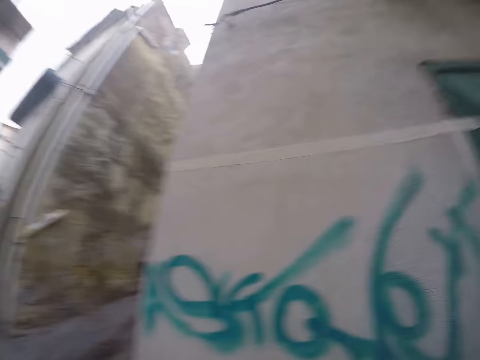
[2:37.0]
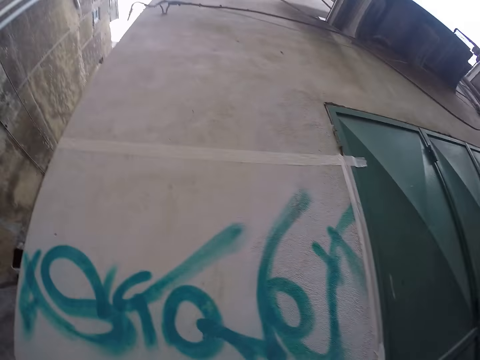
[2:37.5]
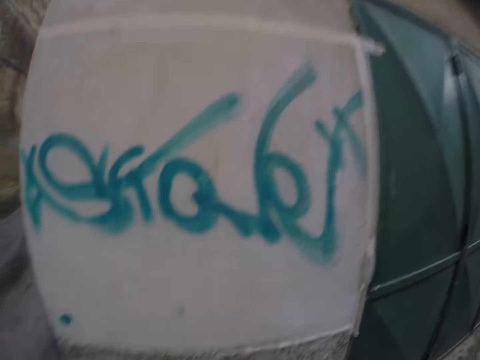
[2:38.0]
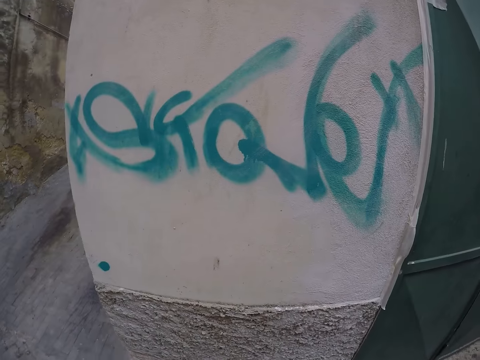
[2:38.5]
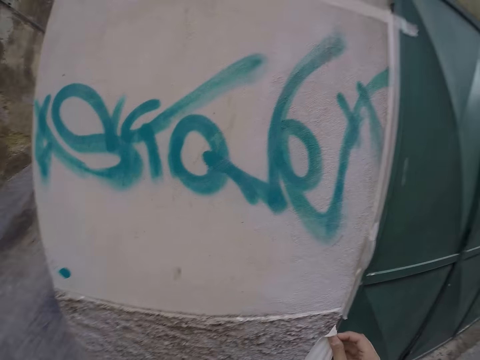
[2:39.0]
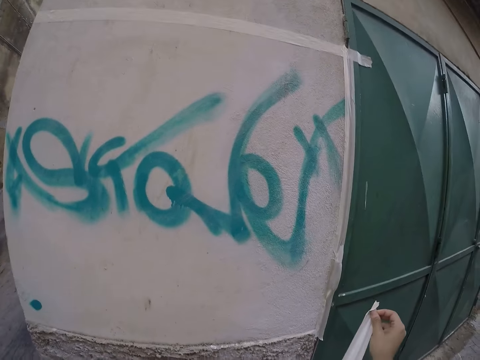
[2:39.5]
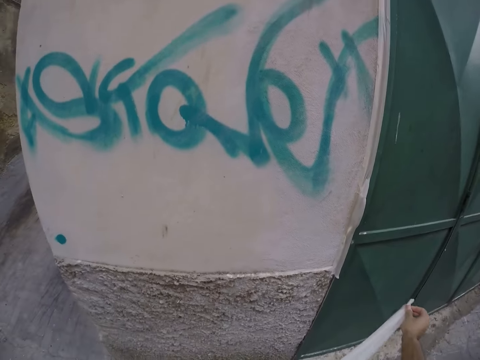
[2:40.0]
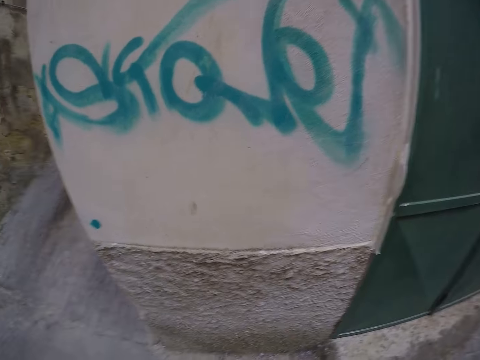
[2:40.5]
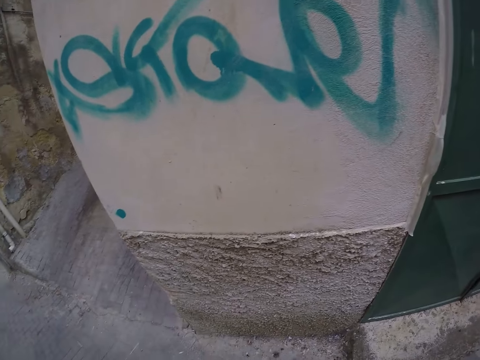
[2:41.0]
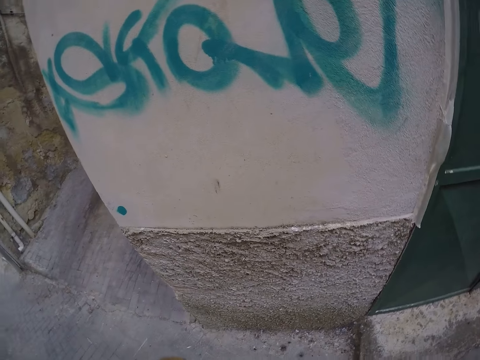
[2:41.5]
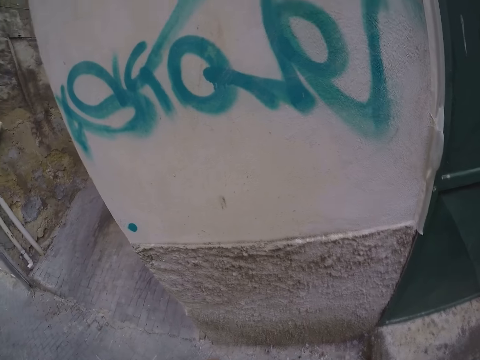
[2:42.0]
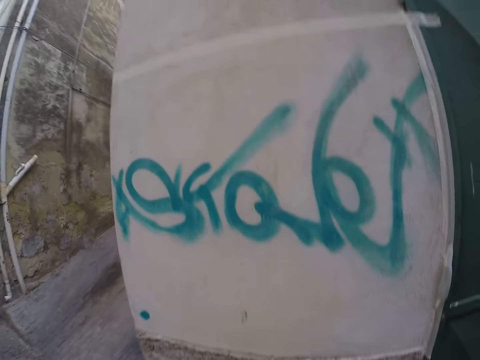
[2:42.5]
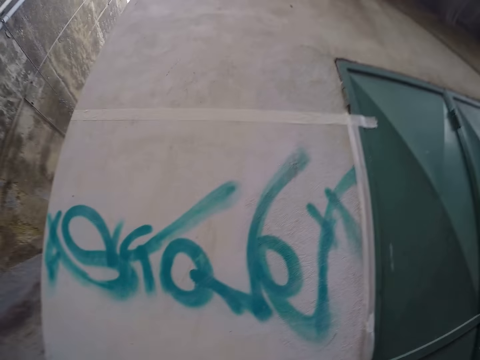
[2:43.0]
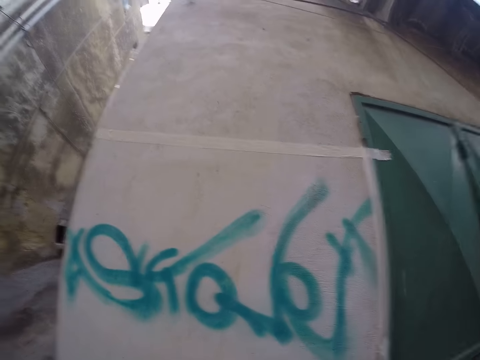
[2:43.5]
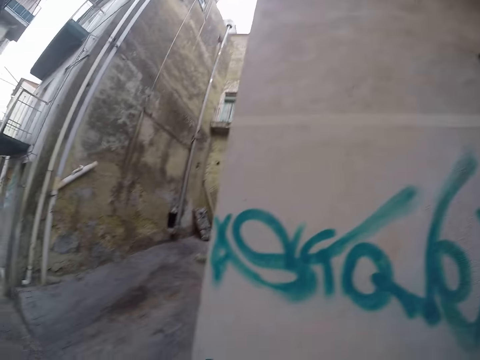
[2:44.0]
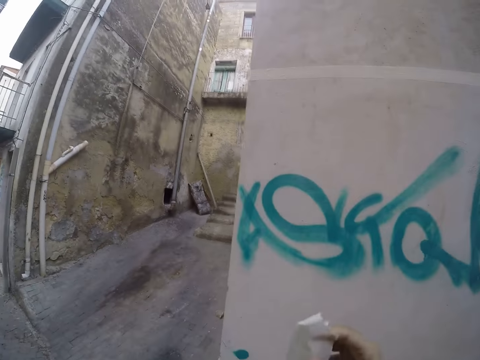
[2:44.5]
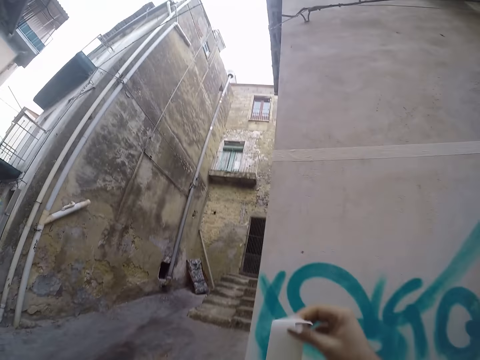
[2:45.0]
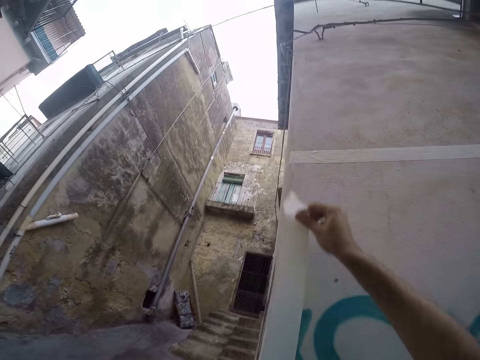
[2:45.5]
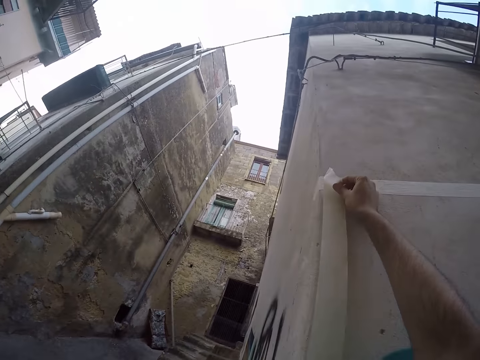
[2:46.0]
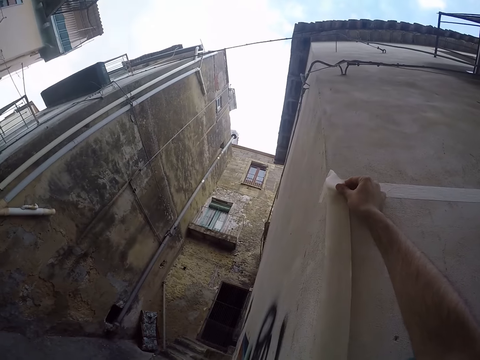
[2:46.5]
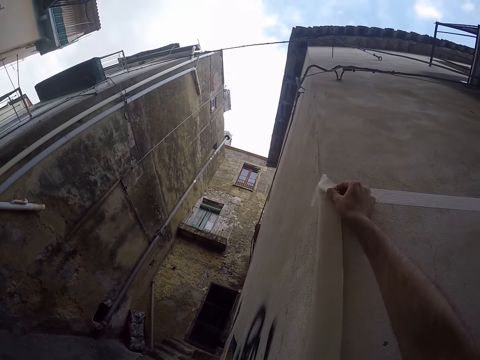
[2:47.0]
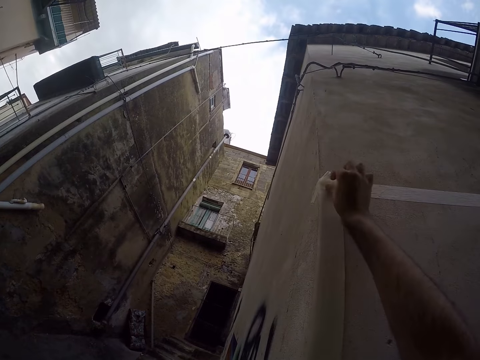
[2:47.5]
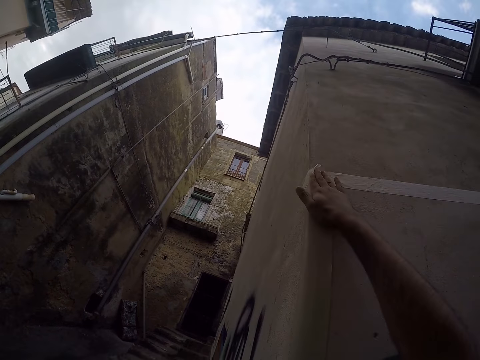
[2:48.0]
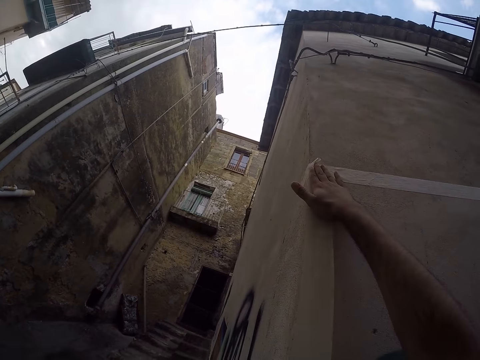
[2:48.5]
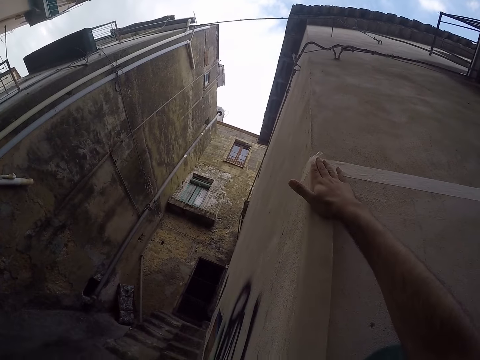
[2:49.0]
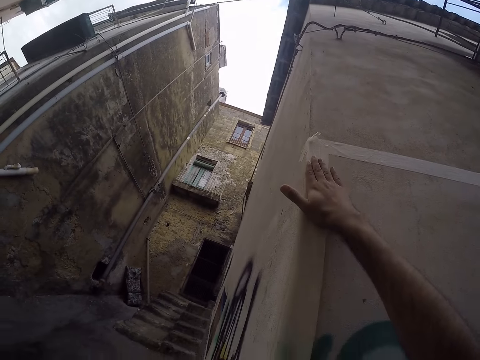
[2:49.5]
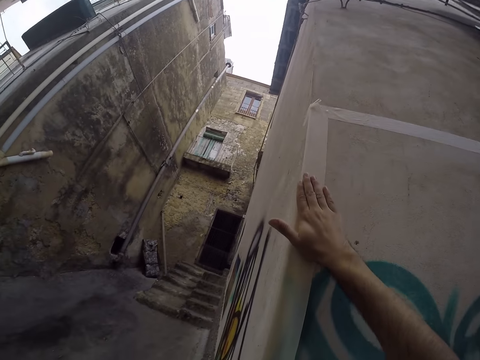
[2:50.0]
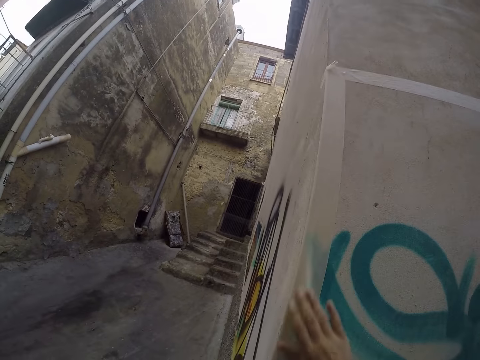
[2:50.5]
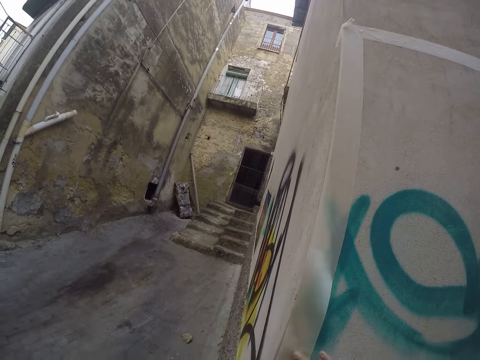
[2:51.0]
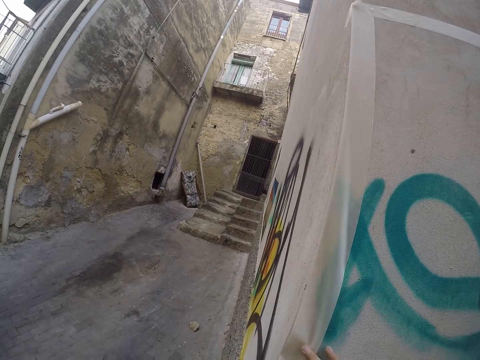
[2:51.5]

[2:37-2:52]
The camera wearer pulls a paper tape from the paper tape holder with his right hand. He cuts the sellotape on the hand. He stretches the sellotape to the wall. He attaches the paper tape on the left side of the wall with his right hand.

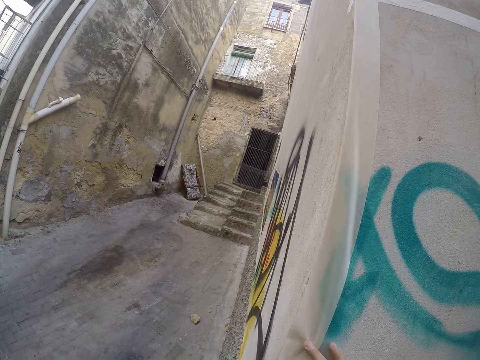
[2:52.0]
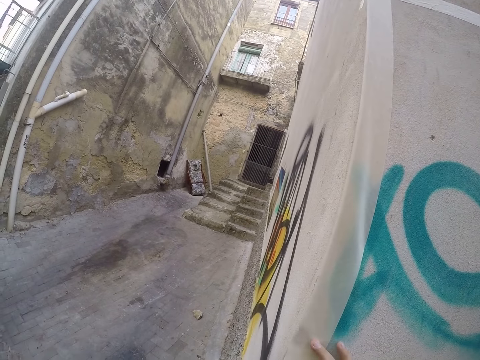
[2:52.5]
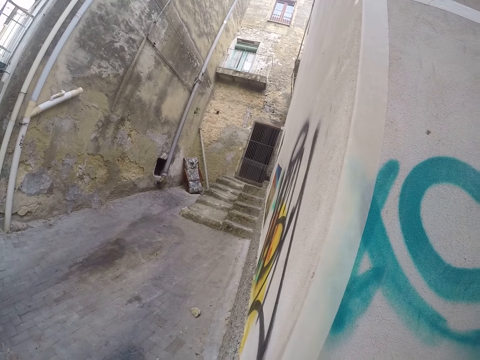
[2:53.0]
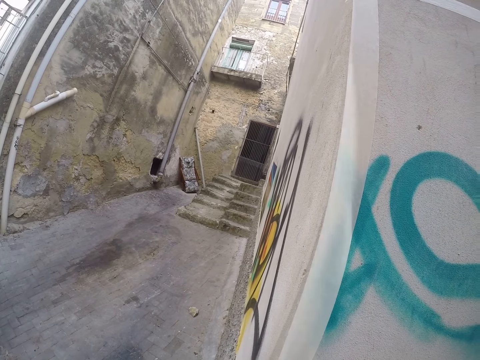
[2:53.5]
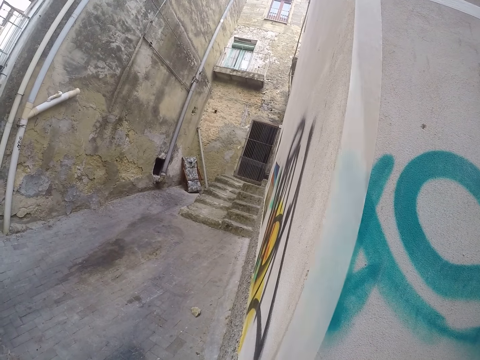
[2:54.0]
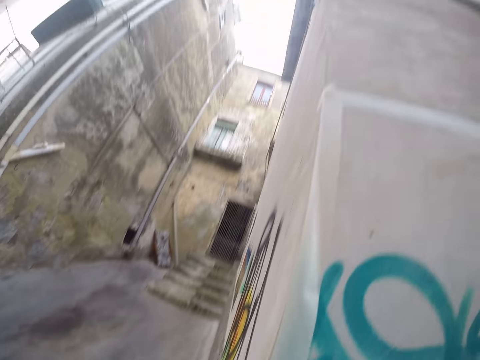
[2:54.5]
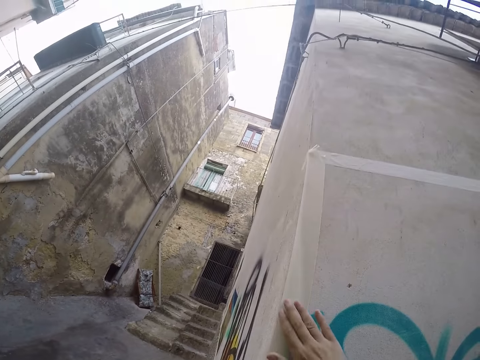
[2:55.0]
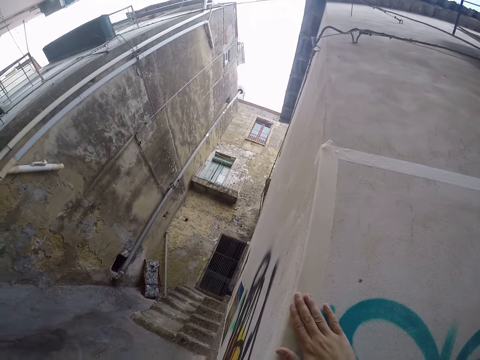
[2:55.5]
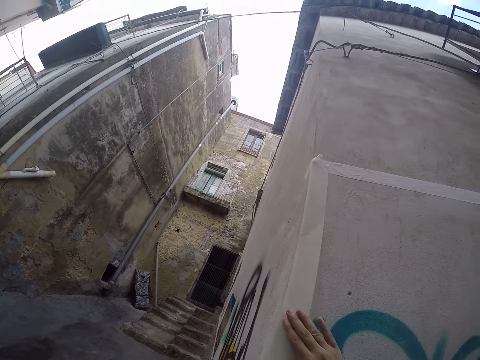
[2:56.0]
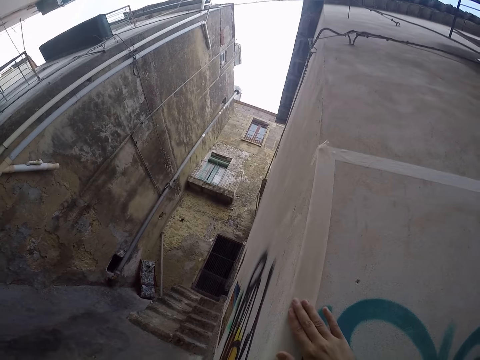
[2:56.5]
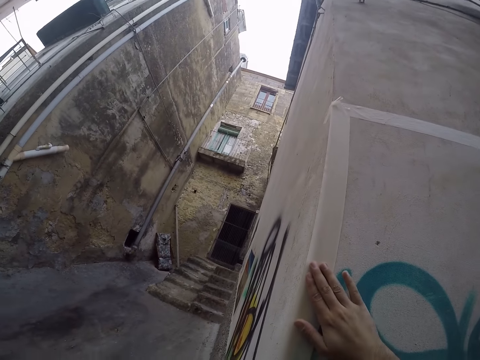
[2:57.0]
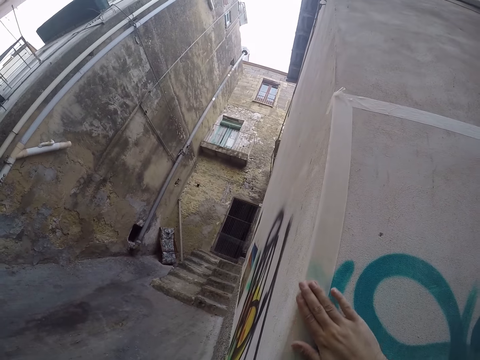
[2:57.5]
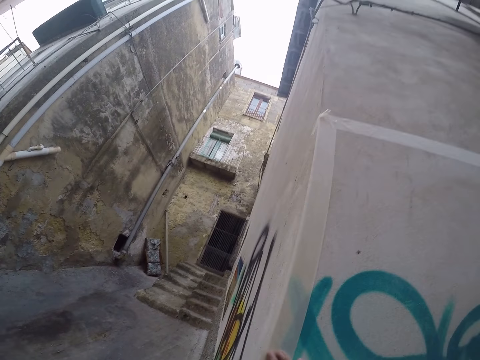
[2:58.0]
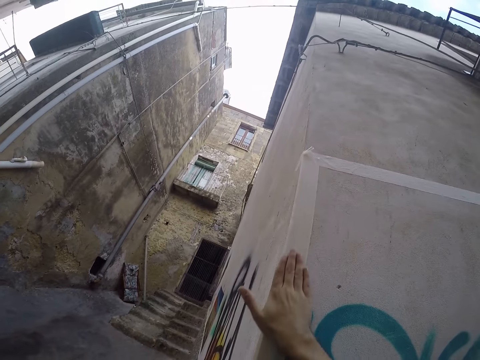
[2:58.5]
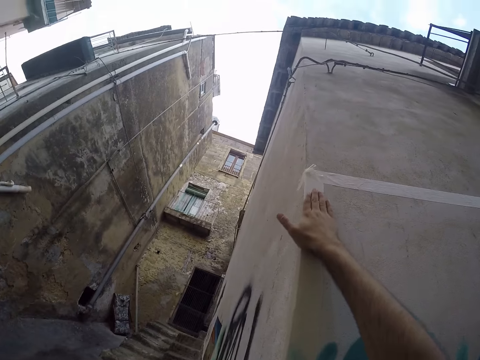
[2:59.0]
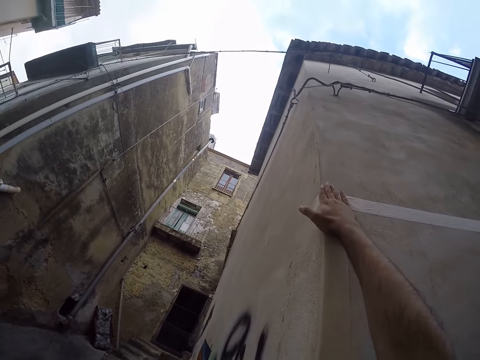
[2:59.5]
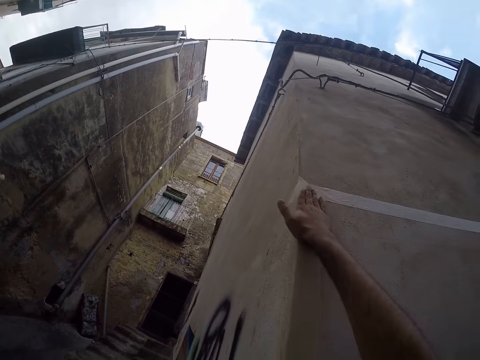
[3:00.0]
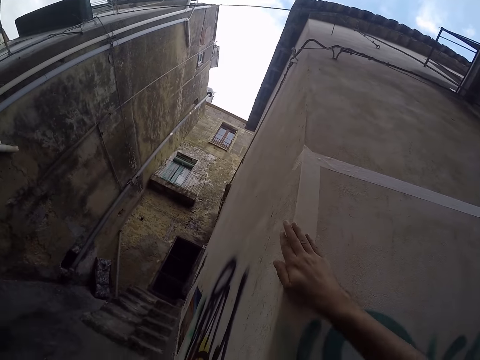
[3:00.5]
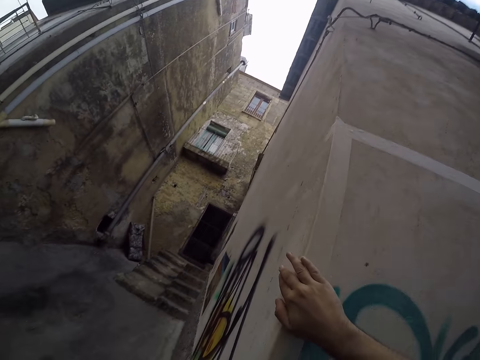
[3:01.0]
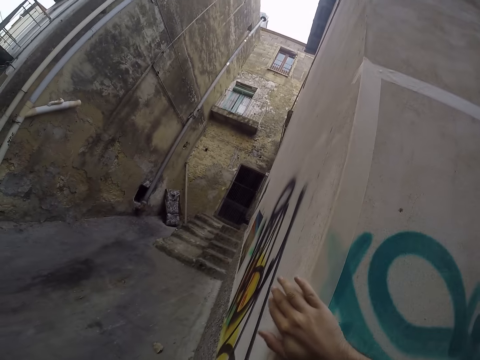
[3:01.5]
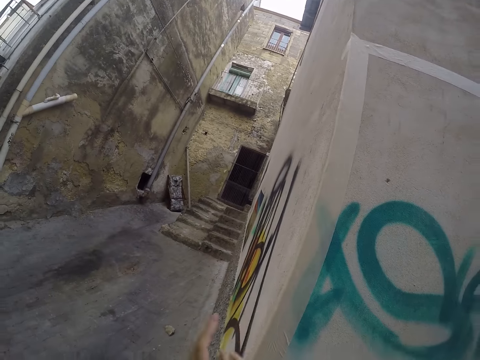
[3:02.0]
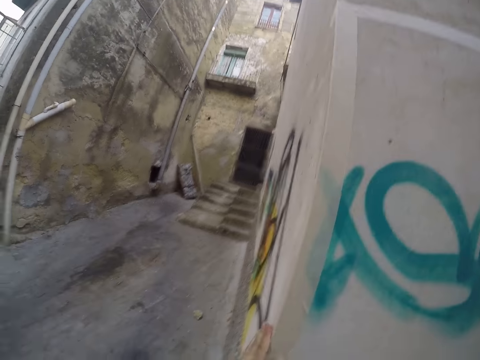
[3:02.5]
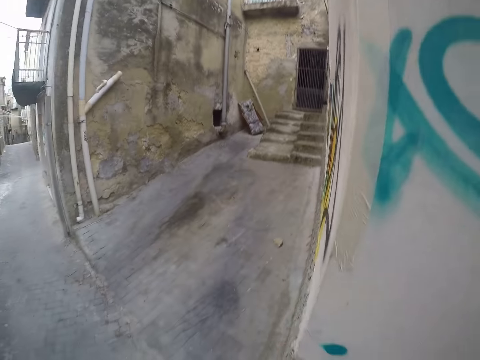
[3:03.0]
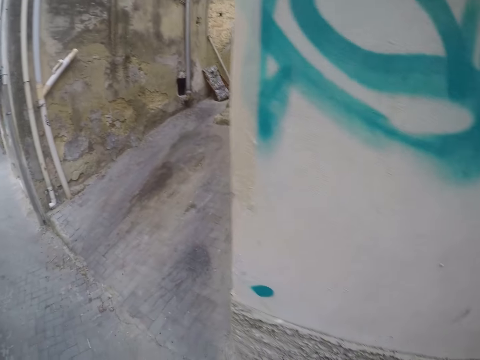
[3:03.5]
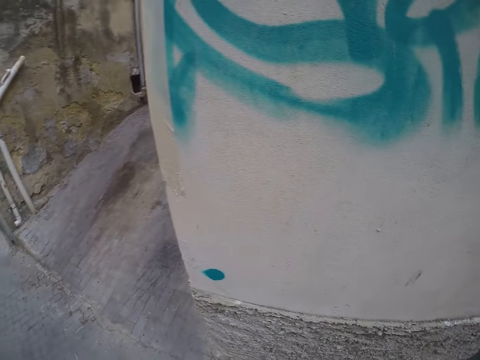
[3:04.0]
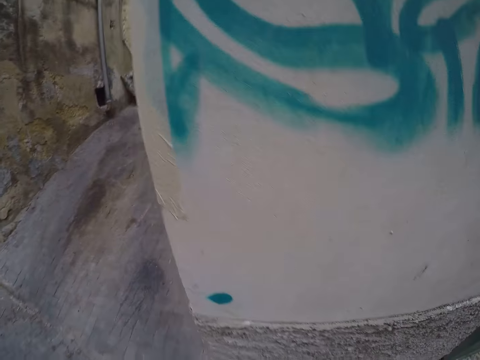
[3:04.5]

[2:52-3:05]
The camera wearer smoothens the paper tape with his right hand. He withdraws his left hand from the wall.
